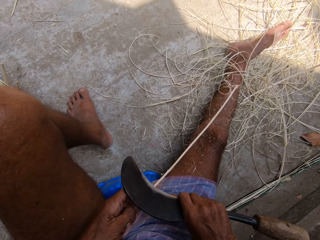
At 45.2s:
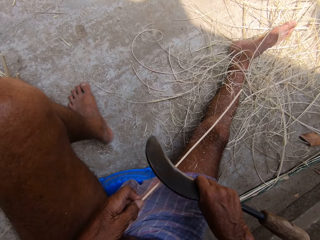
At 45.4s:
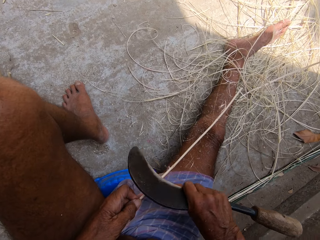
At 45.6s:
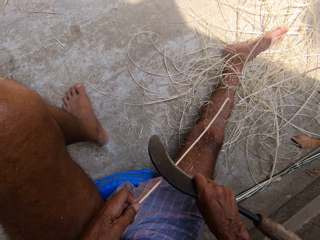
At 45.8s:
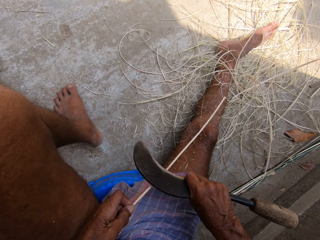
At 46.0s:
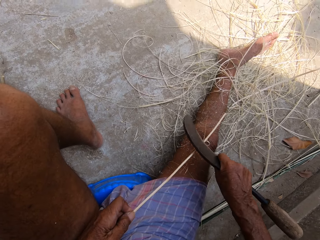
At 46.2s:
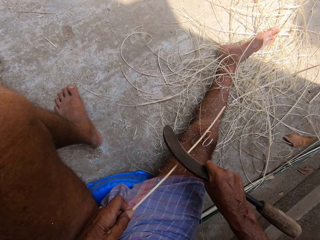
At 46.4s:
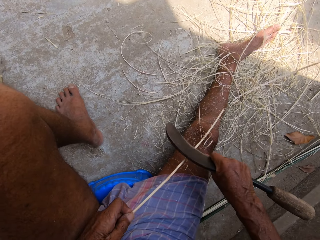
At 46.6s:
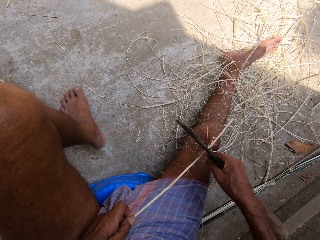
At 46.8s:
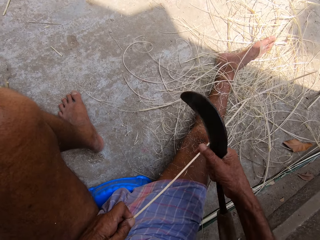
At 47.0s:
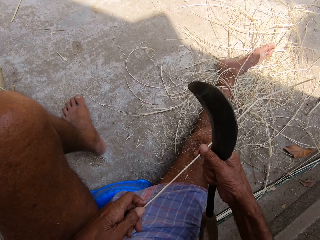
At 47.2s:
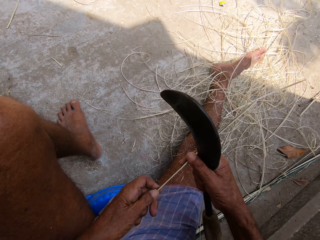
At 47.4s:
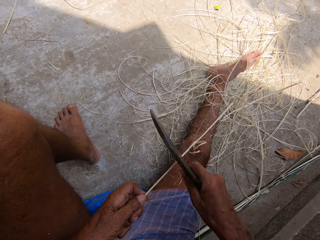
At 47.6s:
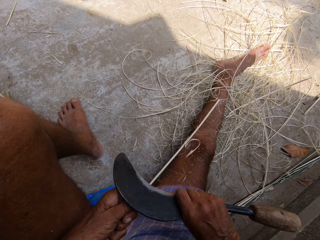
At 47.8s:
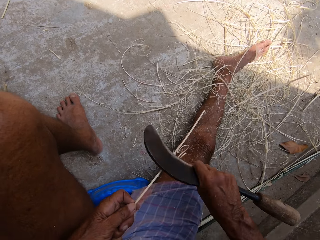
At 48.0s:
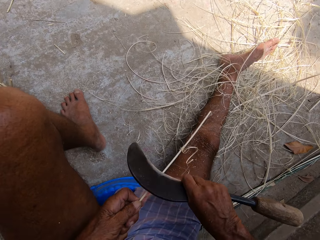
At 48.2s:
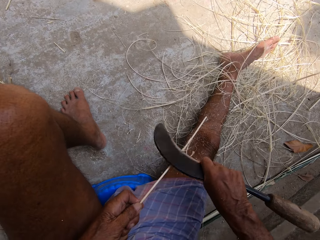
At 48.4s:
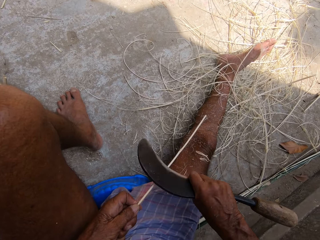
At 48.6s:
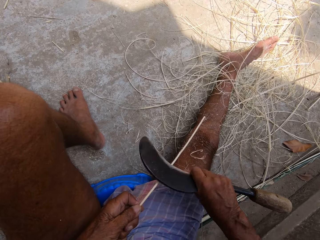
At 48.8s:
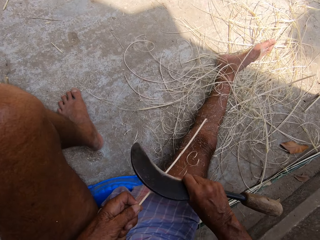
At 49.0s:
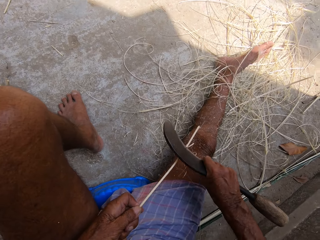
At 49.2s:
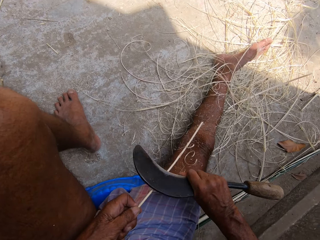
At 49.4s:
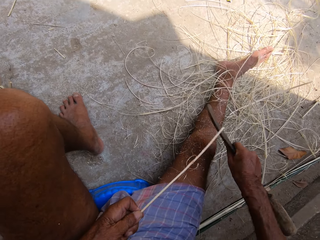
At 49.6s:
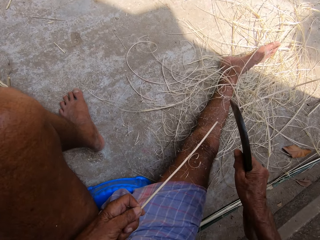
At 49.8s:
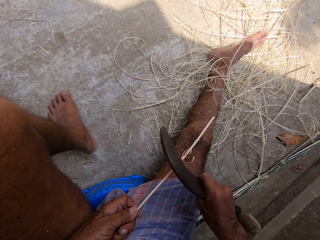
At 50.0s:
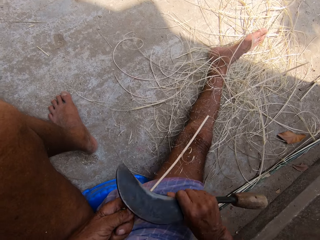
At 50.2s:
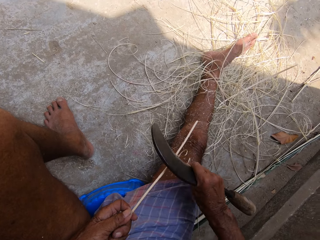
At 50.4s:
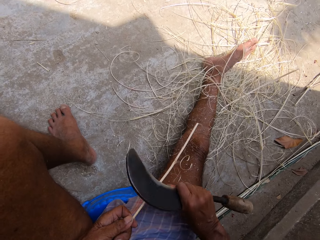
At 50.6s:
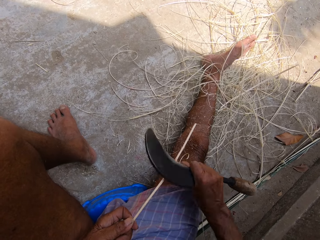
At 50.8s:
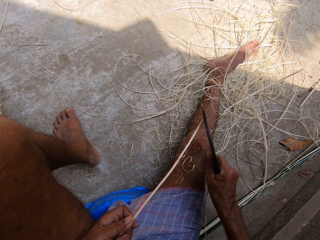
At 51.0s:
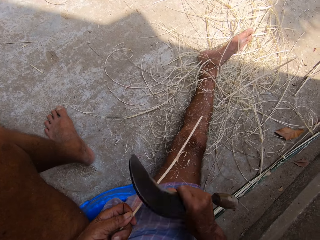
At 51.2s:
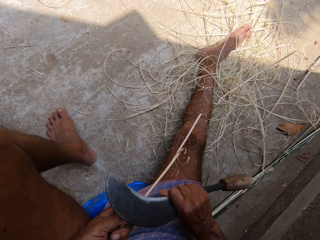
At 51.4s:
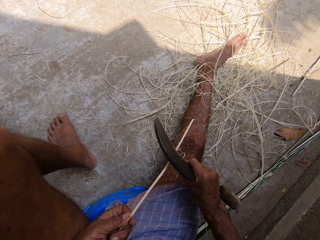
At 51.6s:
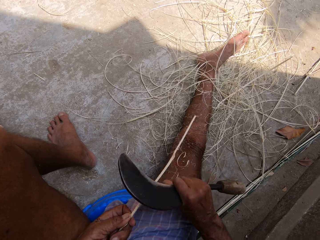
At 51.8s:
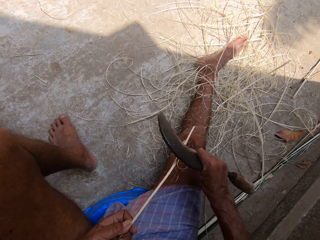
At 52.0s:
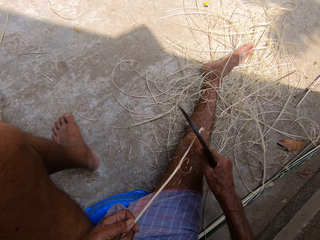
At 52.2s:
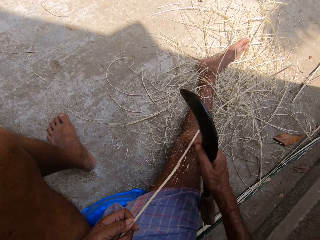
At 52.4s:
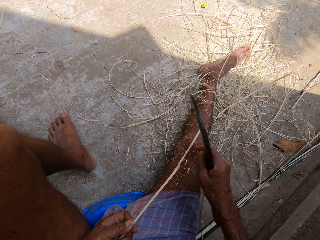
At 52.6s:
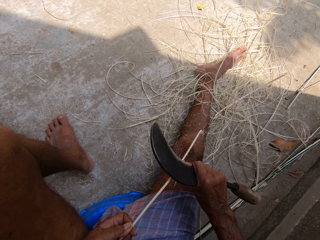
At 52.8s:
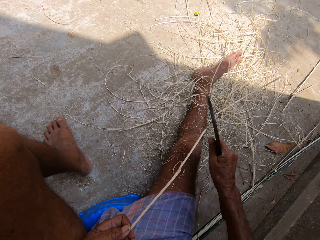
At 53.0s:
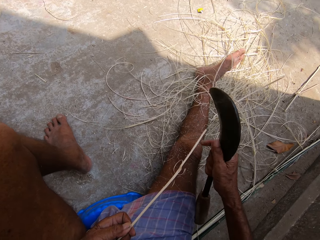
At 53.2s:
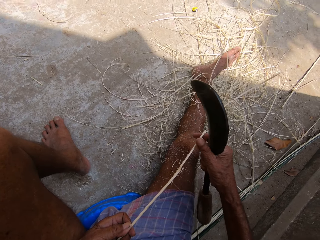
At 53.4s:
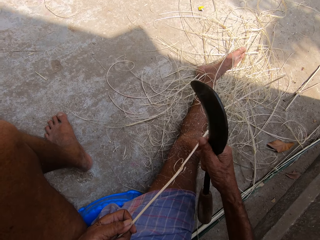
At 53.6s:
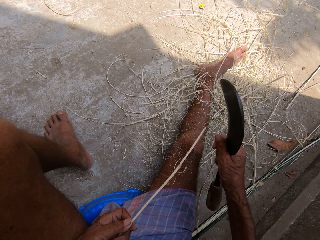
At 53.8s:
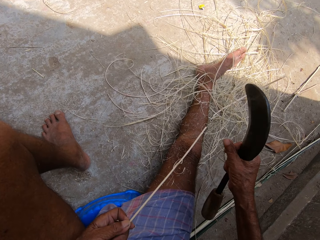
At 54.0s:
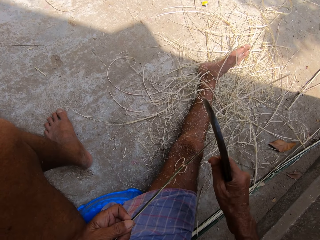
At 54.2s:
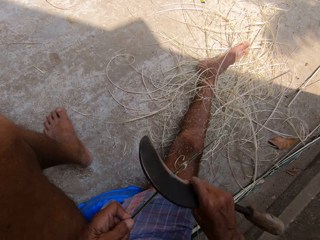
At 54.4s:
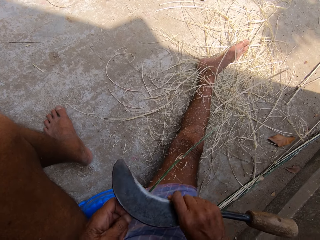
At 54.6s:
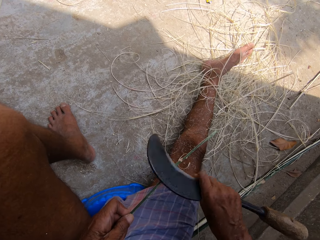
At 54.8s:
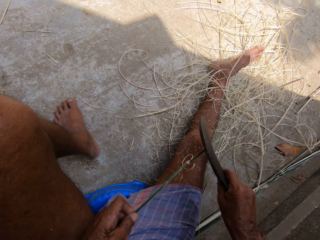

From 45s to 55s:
The camera wearer holds the wicker with his right hand. He moves his left hand over the wicker. He smoothens the wicker with the sickle in his right hand. He removes a piece of the wicker with his right hand. He smoothens the wicker with the sickle in his right hand.

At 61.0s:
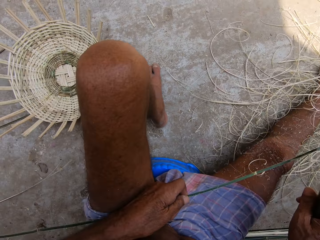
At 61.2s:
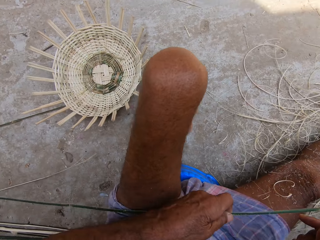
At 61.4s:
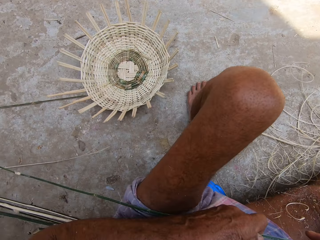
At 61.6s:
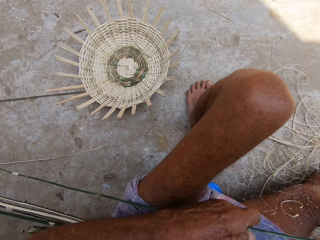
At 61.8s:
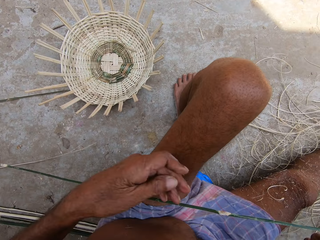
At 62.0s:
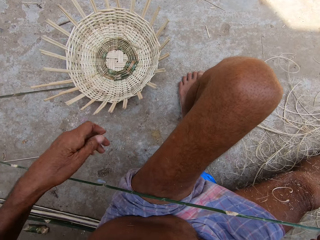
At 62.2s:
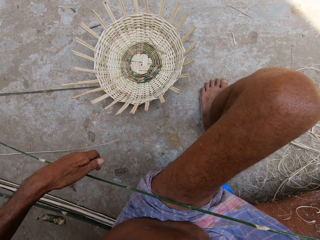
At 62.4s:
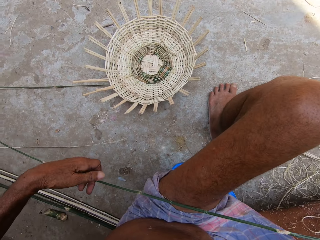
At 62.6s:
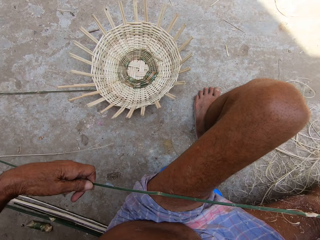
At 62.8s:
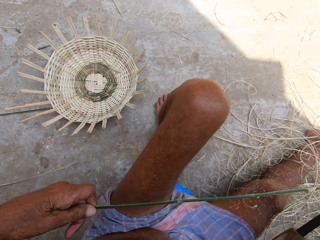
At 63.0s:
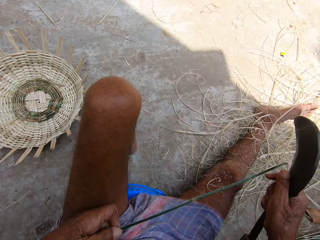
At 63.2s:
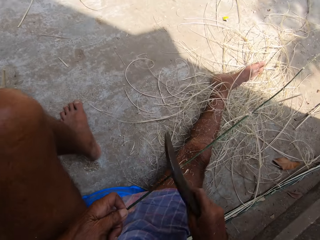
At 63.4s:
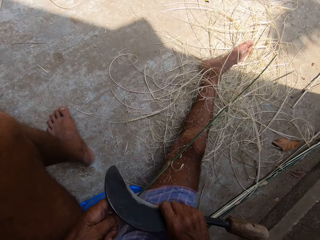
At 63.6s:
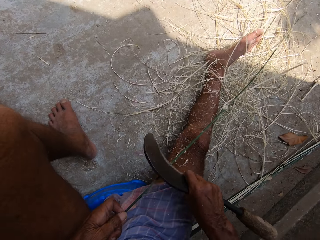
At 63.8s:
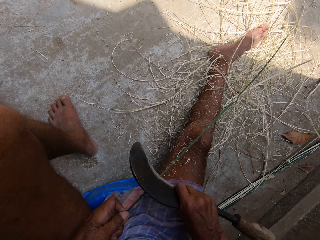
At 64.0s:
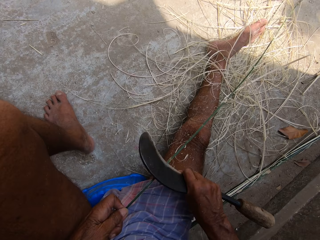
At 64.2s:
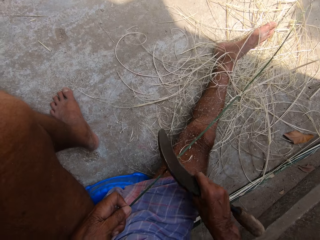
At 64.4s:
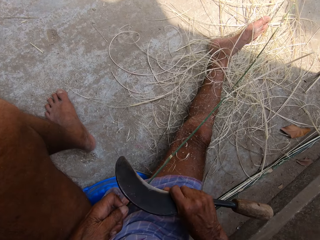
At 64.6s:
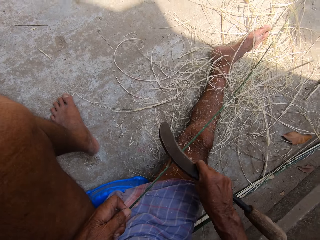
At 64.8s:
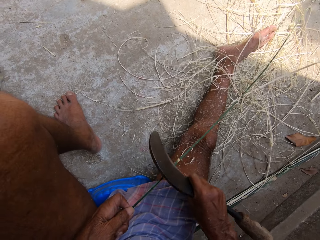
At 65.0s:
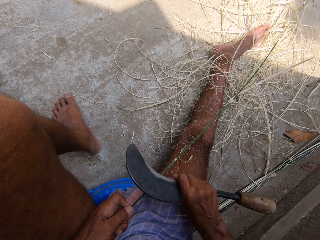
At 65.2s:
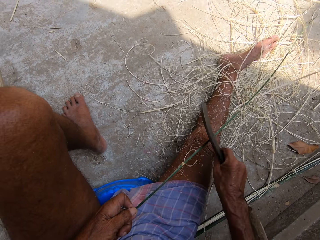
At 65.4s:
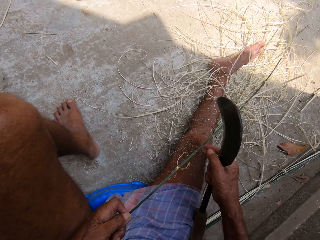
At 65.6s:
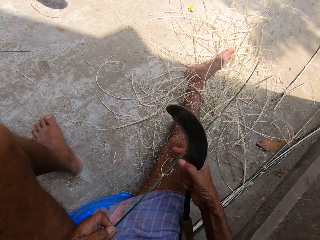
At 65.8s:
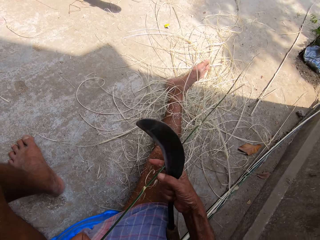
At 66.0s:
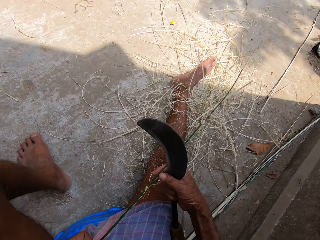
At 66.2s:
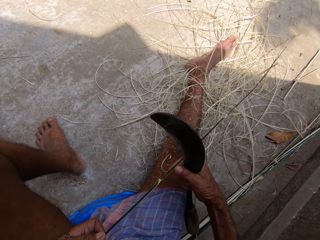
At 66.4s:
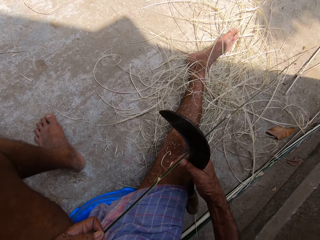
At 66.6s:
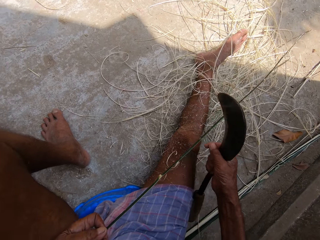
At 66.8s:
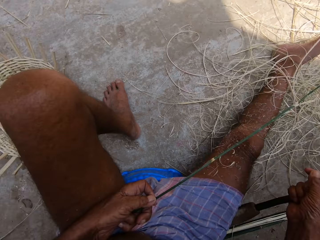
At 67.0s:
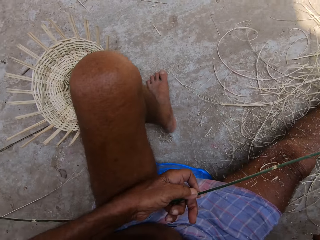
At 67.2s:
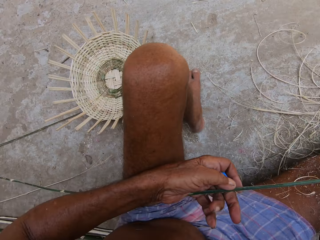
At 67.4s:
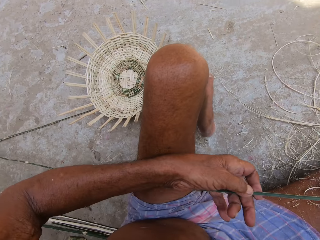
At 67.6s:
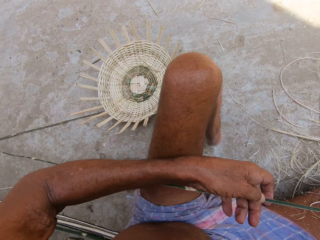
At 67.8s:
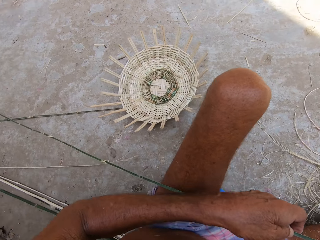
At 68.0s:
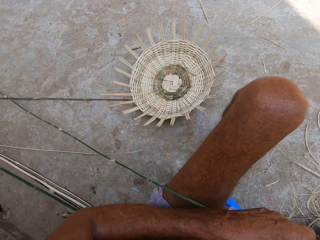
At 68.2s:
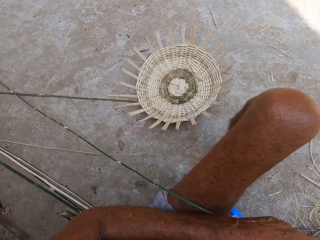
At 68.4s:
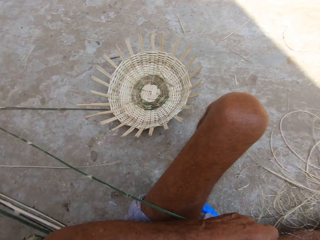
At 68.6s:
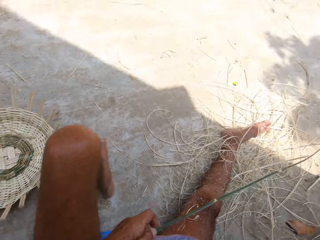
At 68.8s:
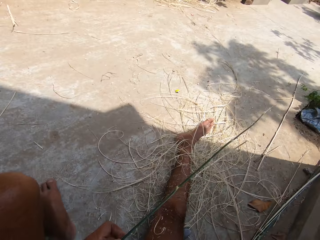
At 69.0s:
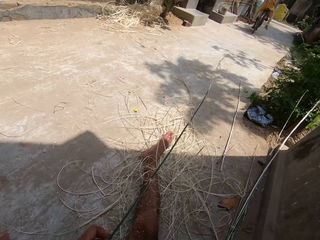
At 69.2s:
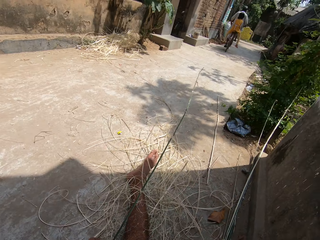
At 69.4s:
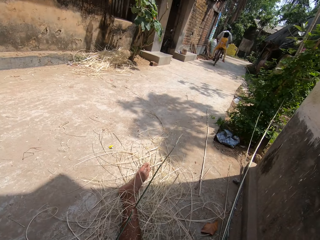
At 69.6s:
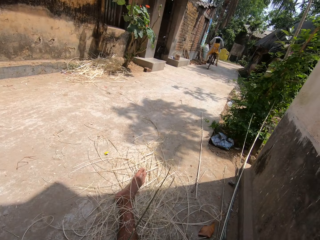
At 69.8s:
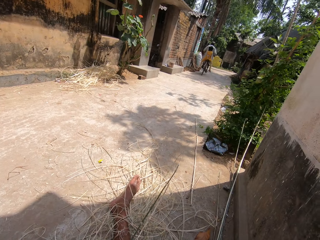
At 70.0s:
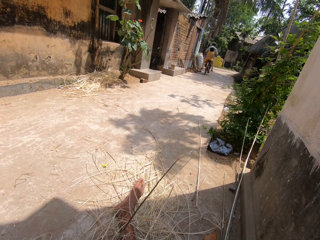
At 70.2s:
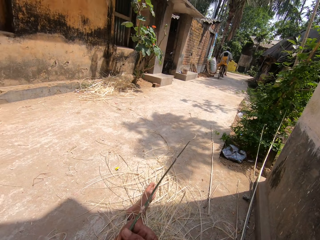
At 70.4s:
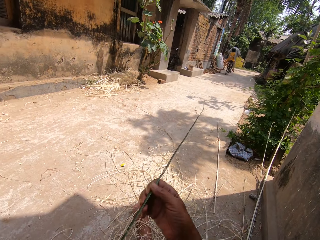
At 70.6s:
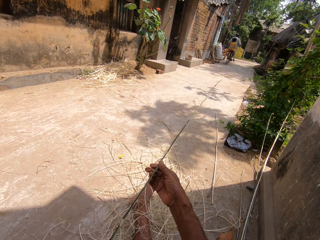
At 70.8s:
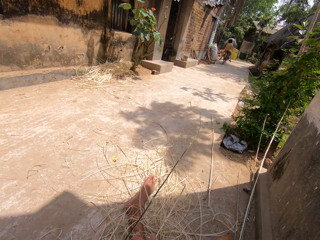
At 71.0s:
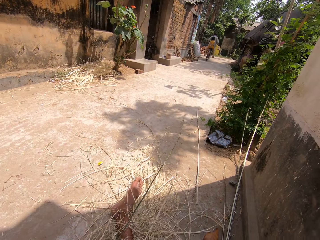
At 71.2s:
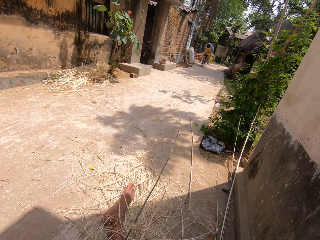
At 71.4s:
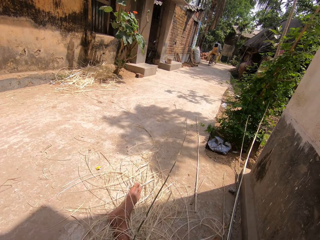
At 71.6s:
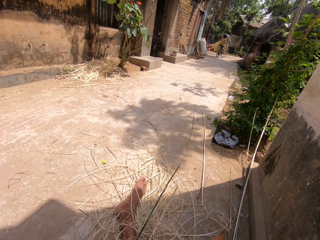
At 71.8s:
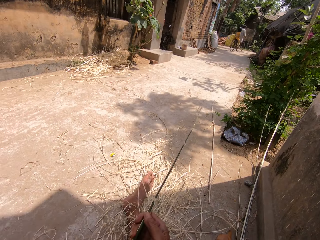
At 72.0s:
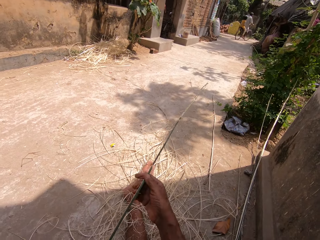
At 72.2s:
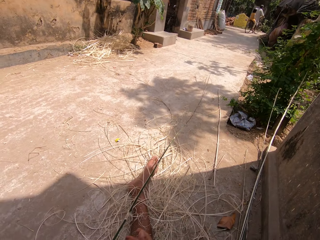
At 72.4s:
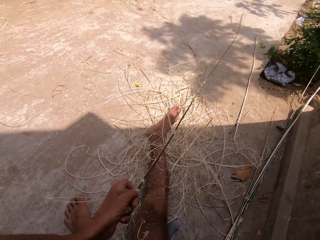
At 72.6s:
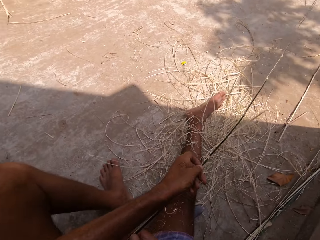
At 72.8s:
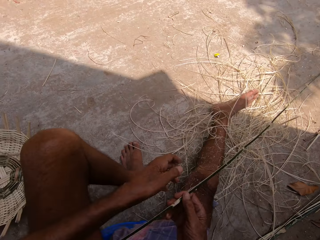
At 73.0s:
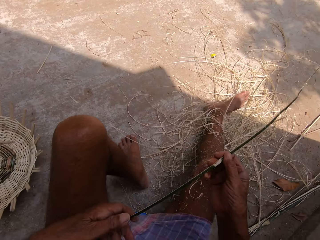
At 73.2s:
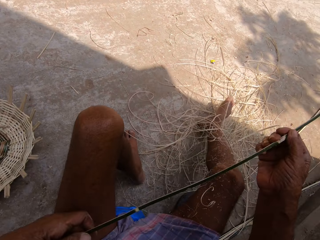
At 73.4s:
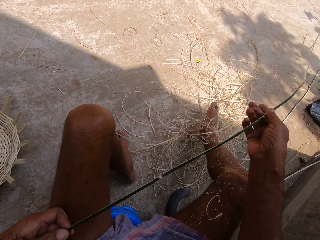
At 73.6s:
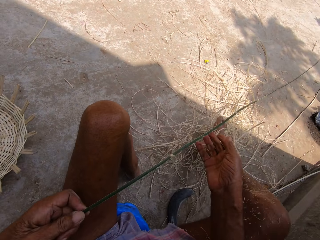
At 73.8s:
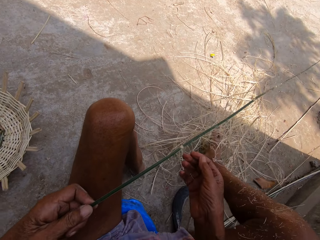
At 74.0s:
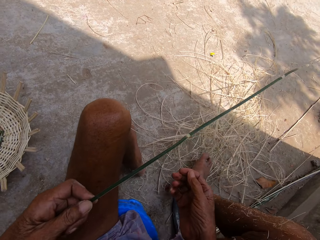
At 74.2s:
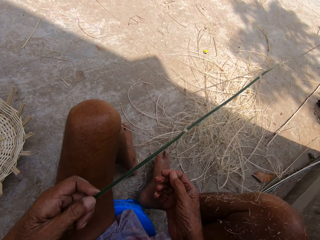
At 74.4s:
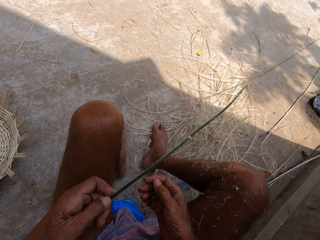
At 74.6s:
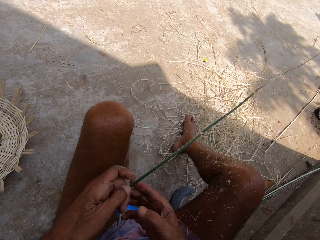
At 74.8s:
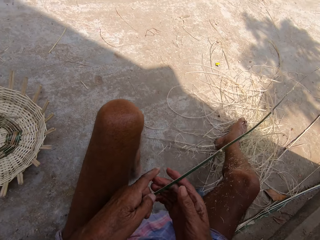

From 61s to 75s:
The camera wearer holds the wicker with his left hand. He smoothens the wicker with the sickle in his right hand. He holds the wicker with his right hand. He holds the wicker with his right hand again. He holds the wicker with his left hand.
